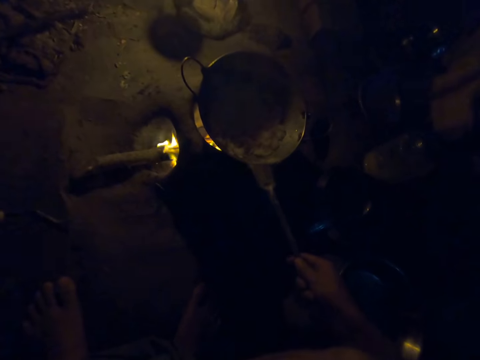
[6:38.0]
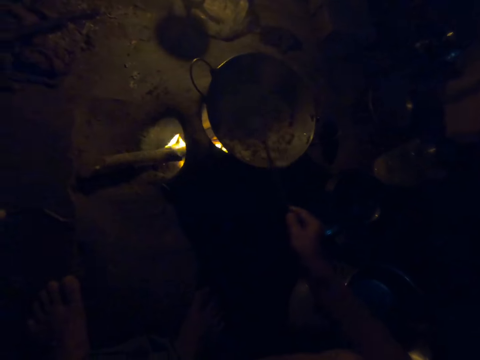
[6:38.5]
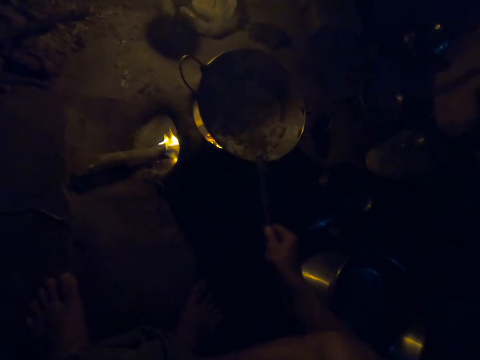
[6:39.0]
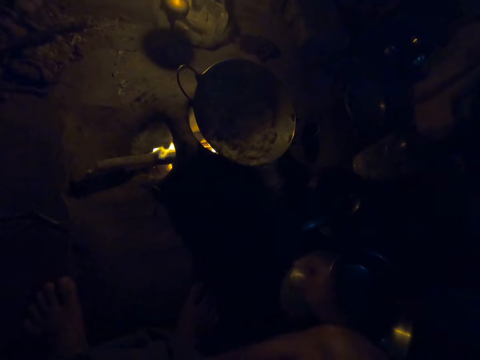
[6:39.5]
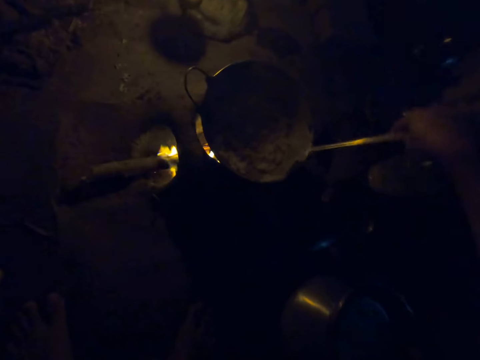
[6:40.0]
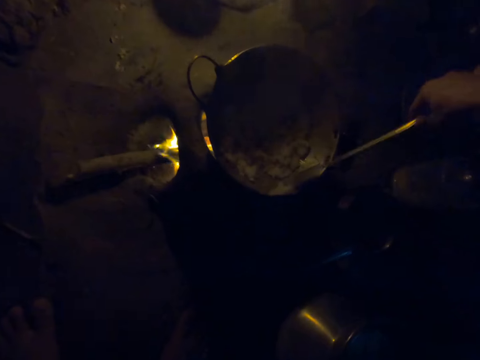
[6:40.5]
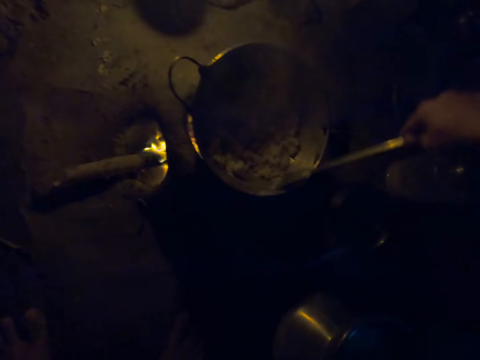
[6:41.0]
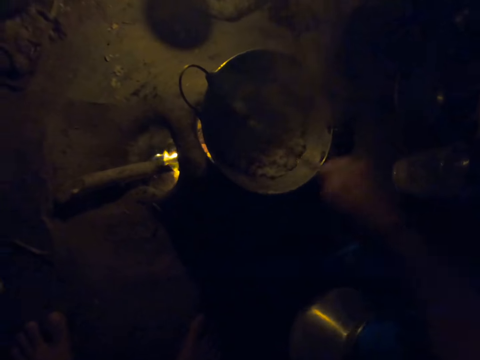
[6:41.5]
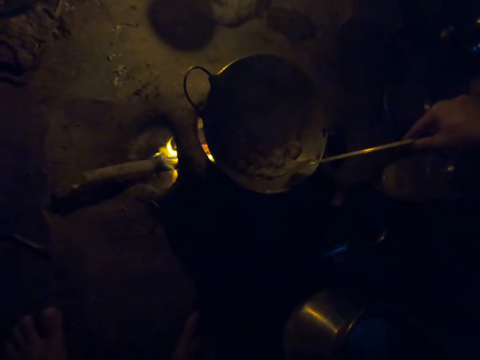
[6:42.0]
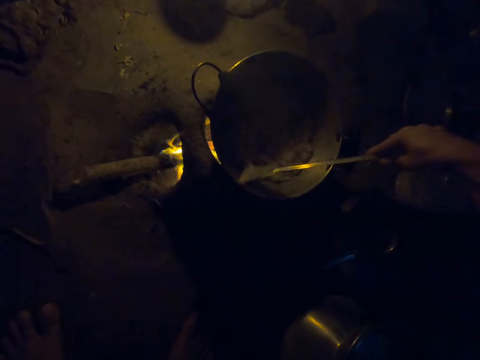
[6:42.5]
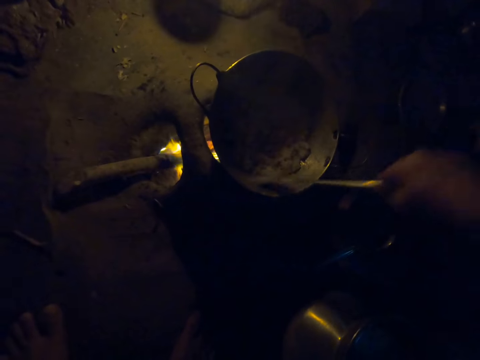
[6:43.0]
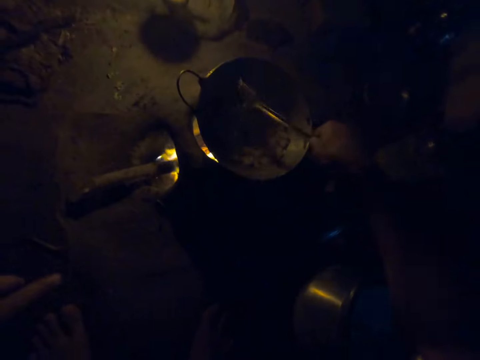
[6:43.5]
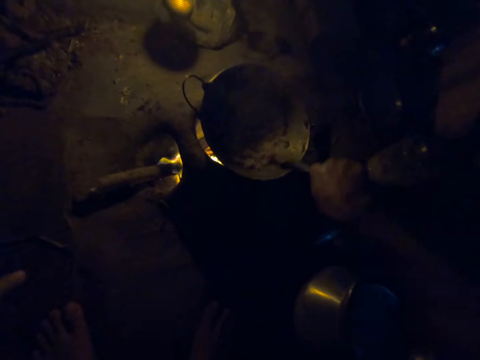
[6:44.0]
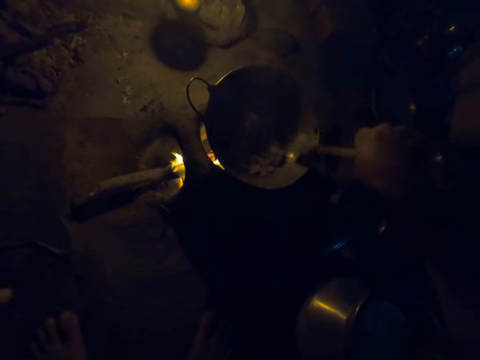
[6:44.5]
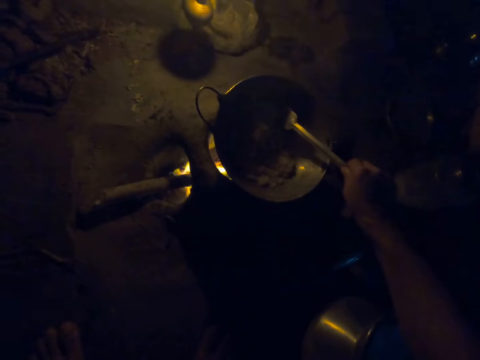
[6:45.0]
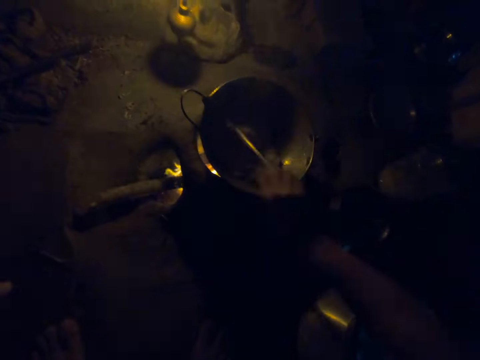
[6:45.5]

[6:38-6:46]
The camera wearer turns a paste with a spatula.

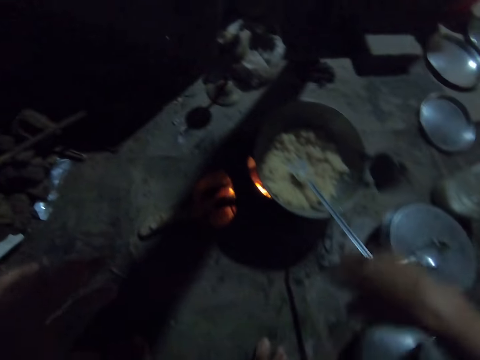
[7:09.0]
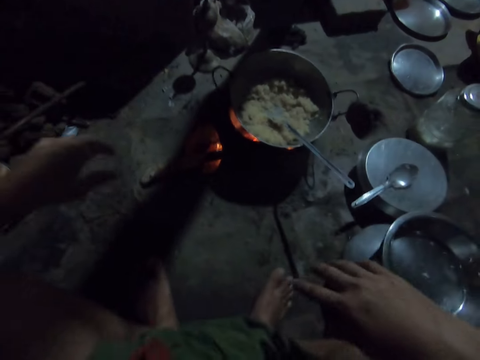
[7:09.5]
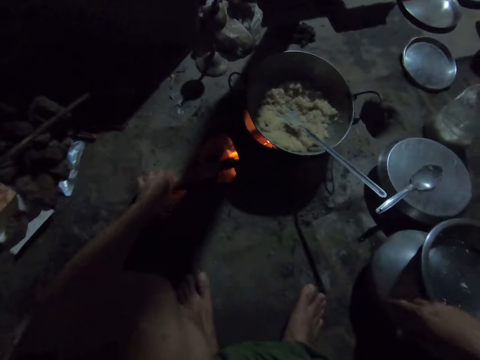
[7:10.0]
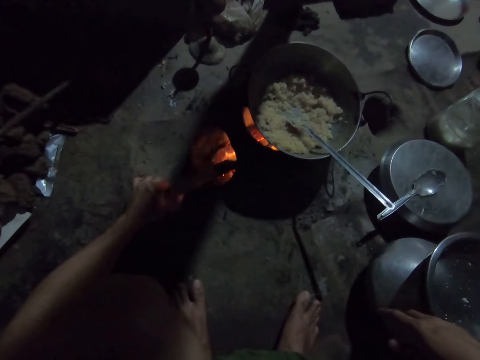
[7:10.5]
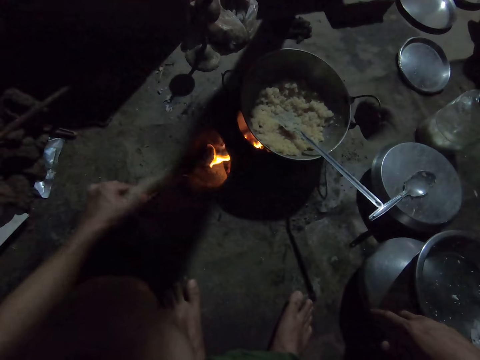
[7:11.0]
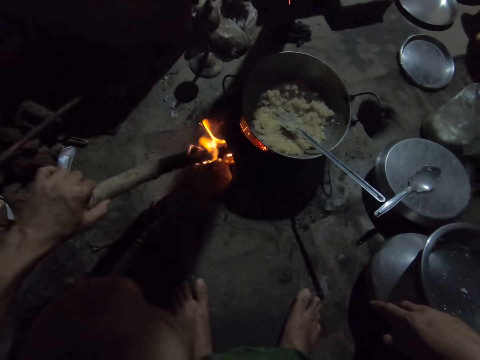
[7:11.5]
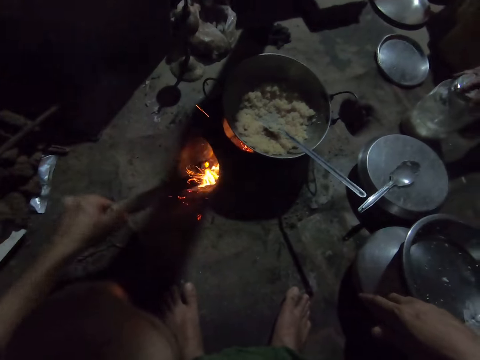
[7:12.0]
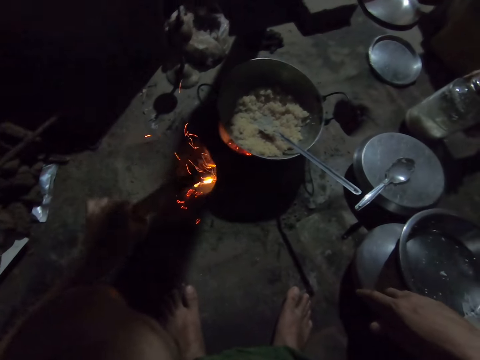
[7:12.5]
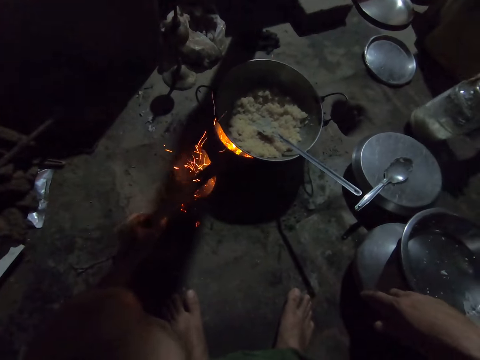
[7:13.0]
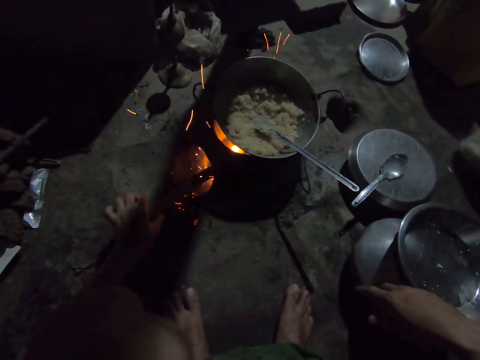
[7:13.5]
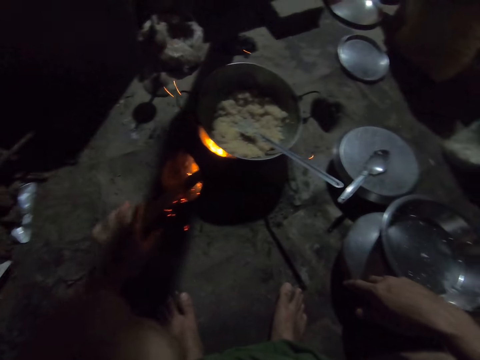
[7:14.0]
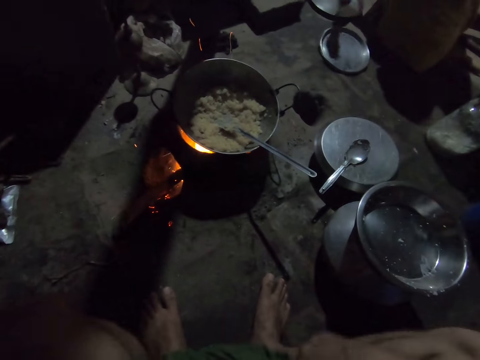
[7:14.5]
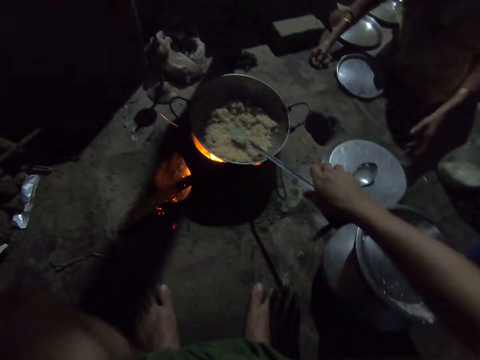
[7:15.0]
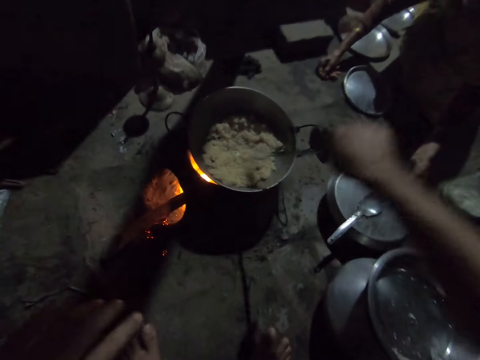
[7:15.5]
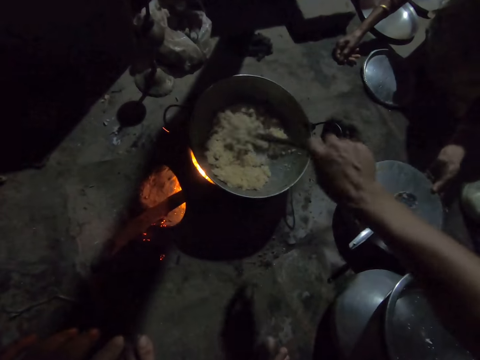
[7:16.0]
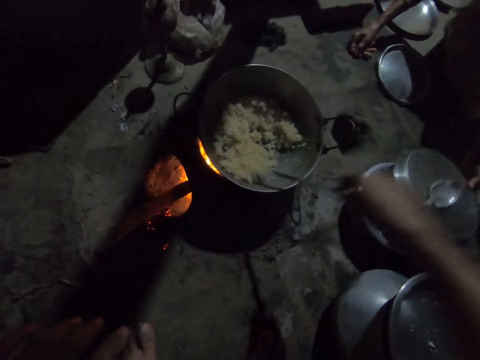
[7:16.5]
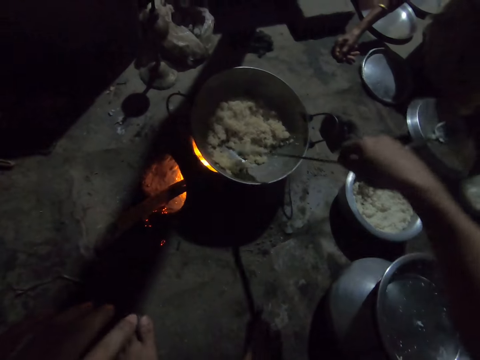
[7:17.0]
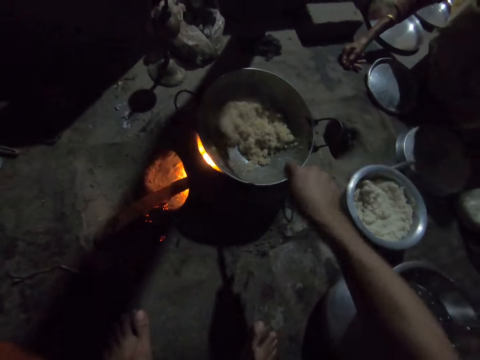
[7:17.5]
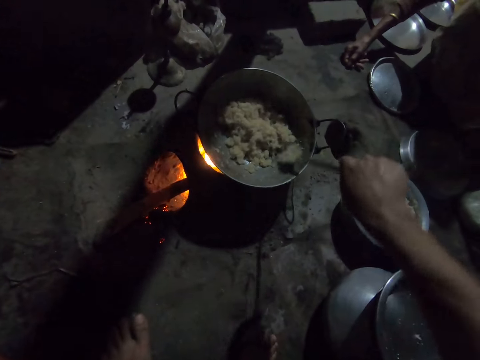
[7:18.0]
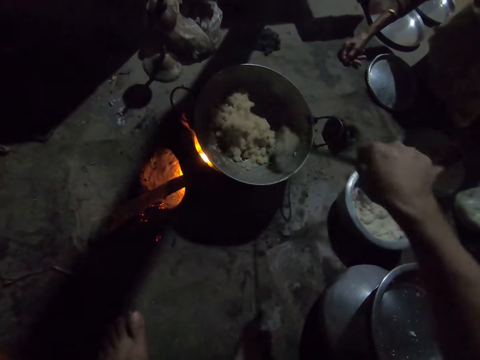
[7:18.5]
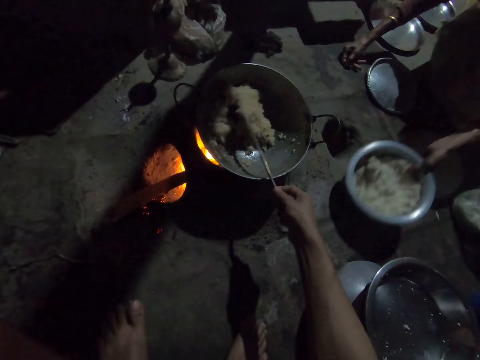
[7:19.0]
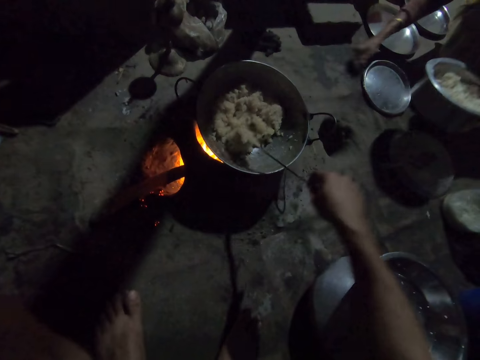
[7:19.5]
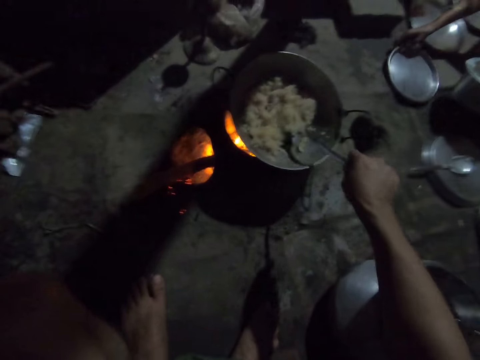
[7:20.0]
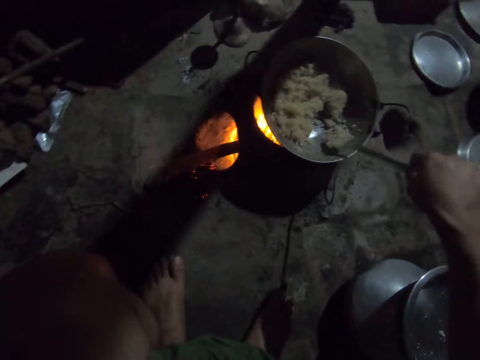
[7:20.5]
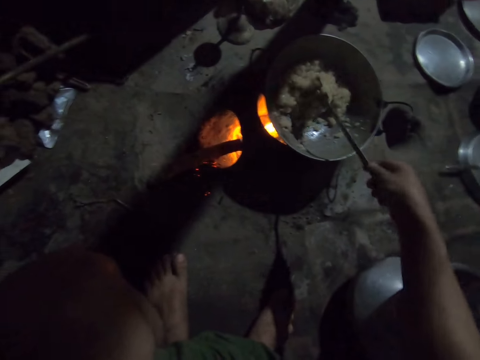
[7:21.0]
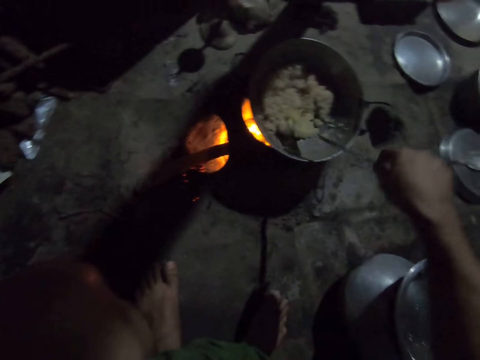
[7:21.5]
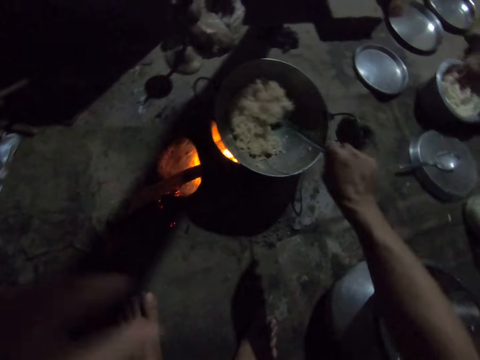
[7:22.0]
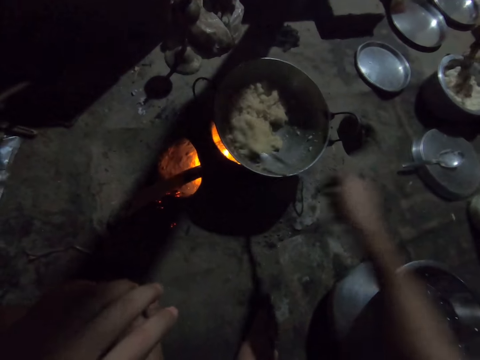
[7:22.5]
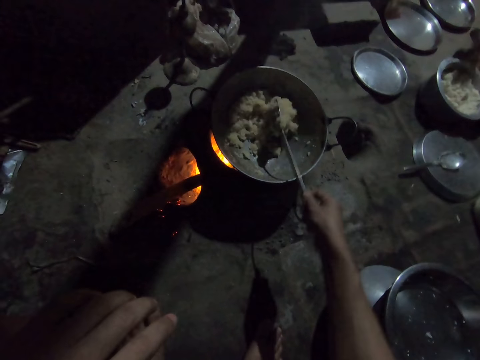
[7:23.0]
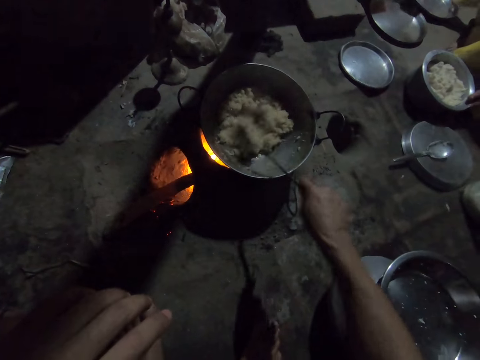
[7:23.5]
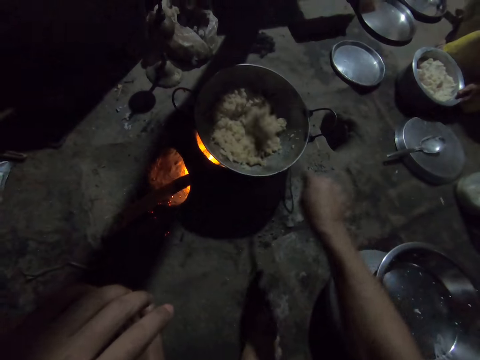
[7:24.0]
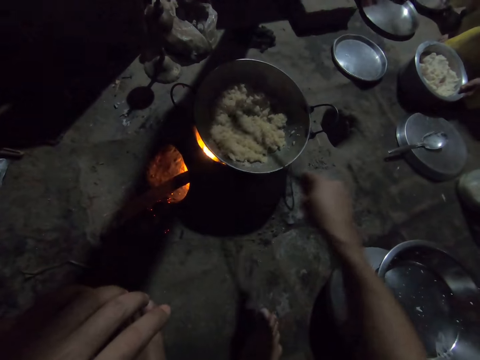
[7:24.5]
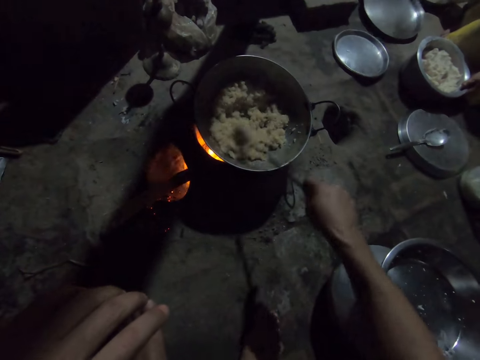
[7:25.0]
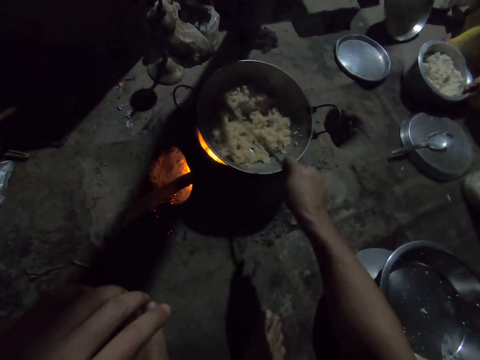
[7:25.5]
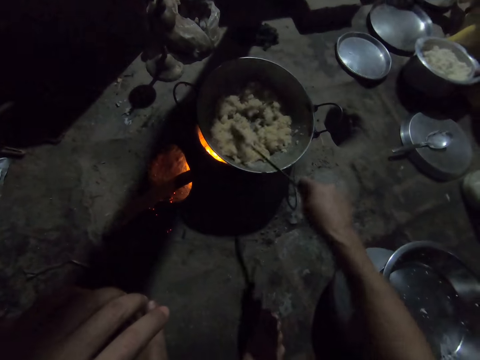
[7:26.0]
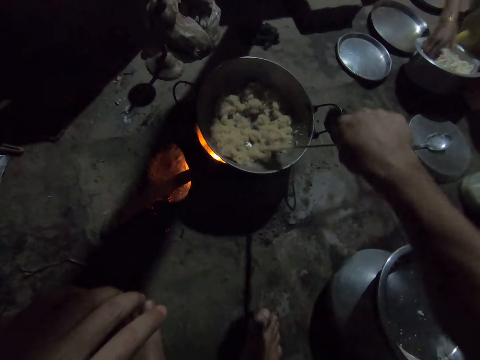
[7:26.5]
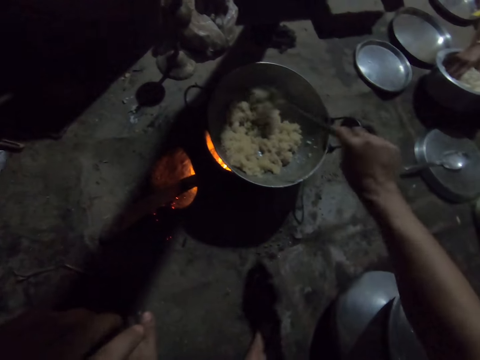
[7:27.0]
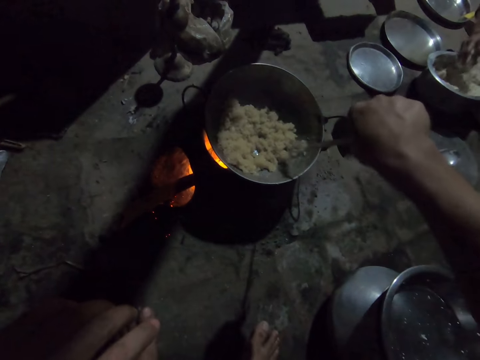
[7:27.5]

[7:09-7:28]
The camera wearer moves firewood on the firewood stove. They hold the firewood. They take a spatula. They hold the spoon. They turn a paste with the spatula. They mix the food. A person holds the pot.
